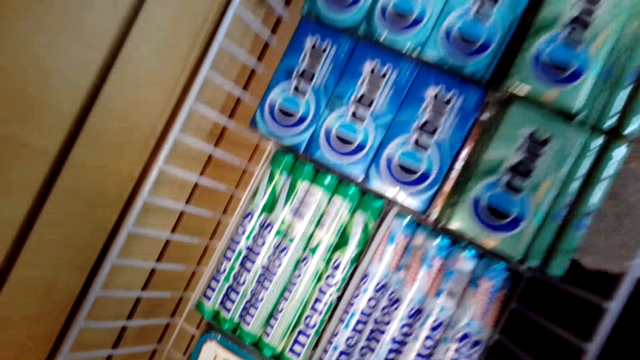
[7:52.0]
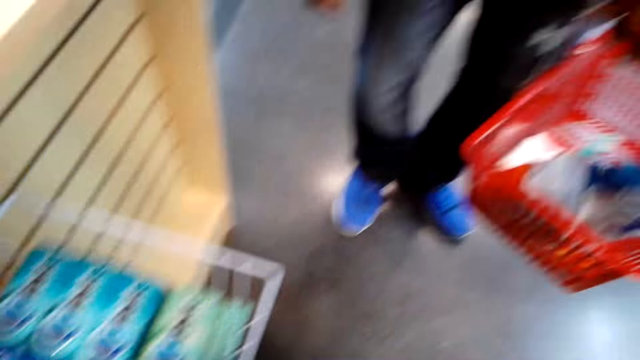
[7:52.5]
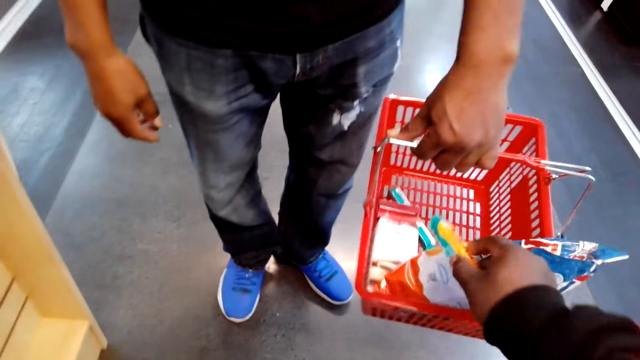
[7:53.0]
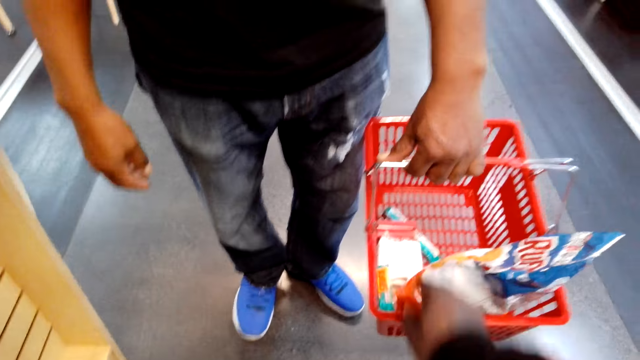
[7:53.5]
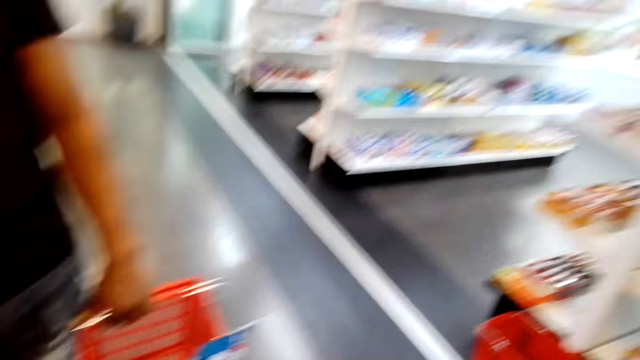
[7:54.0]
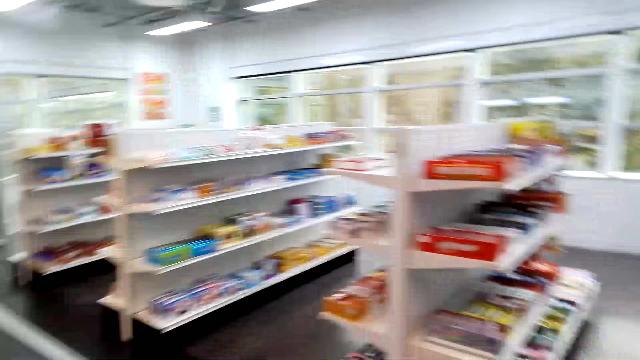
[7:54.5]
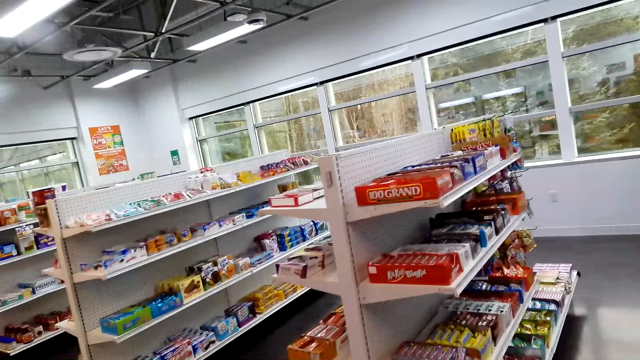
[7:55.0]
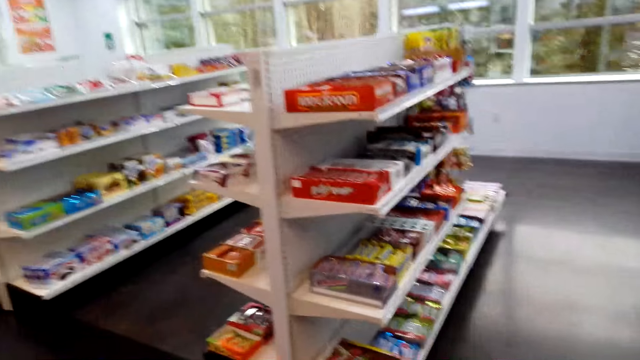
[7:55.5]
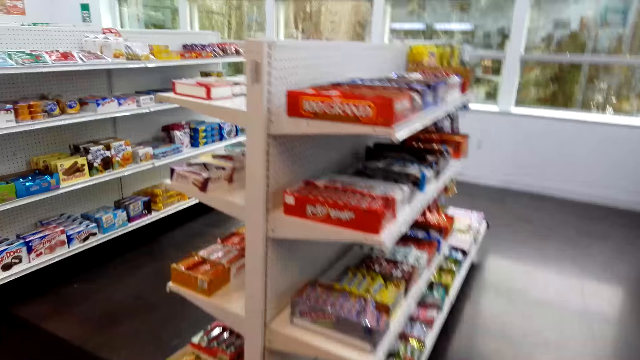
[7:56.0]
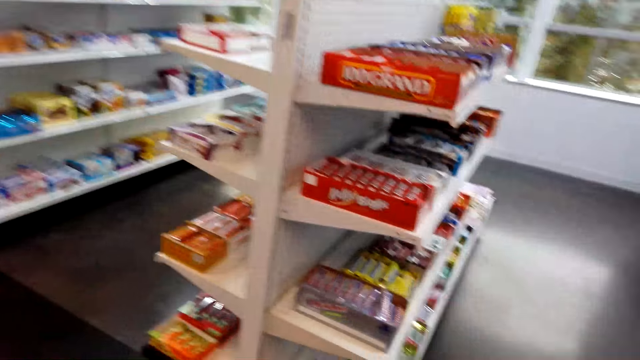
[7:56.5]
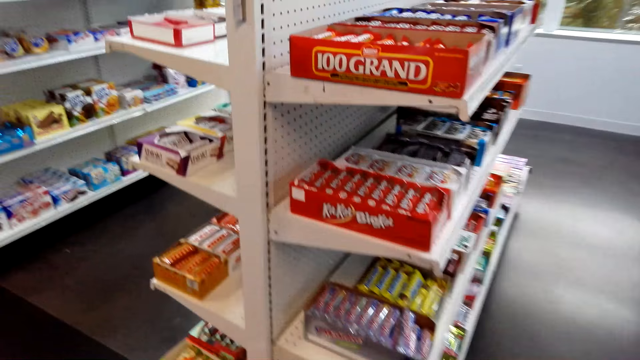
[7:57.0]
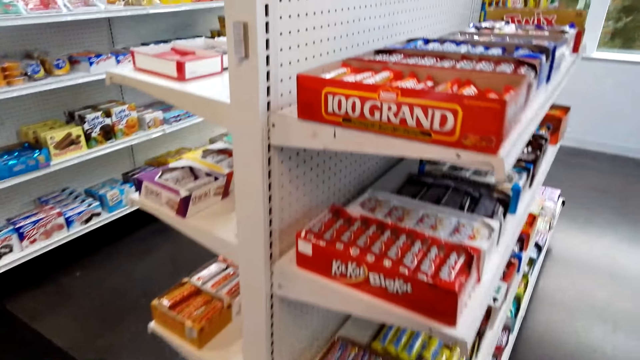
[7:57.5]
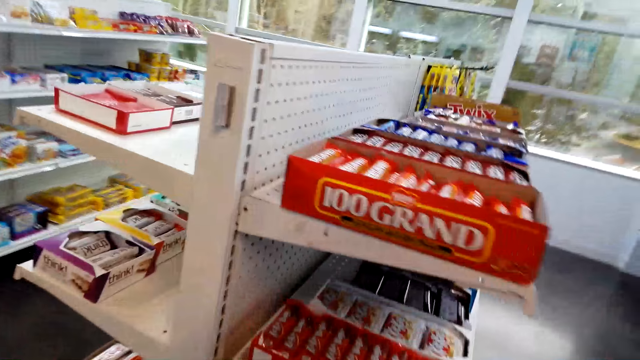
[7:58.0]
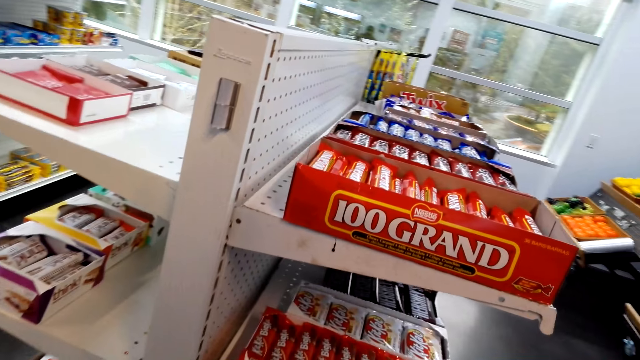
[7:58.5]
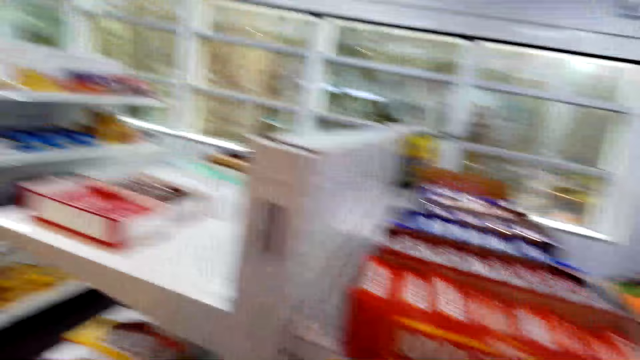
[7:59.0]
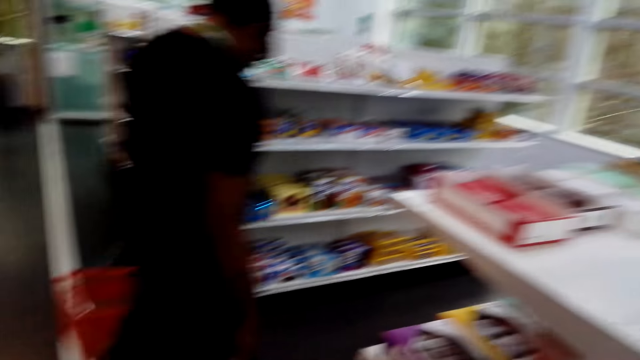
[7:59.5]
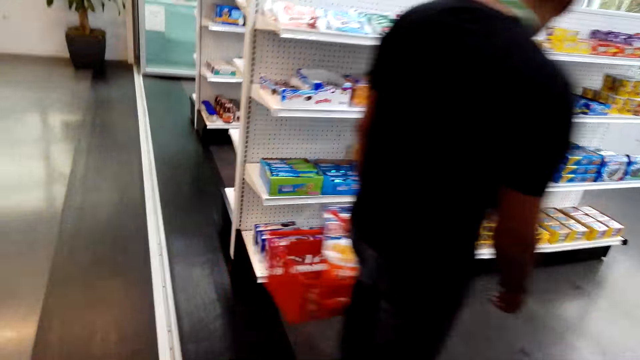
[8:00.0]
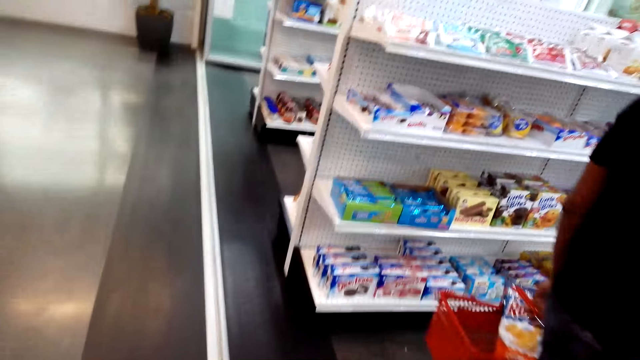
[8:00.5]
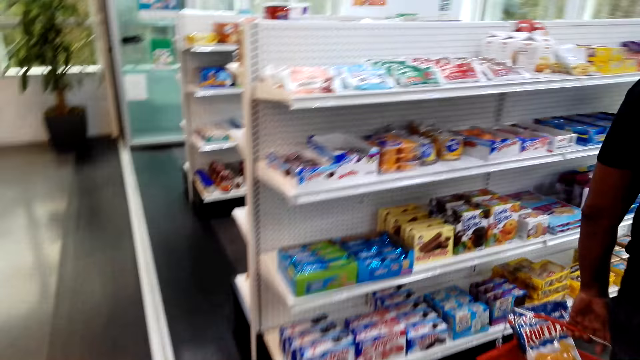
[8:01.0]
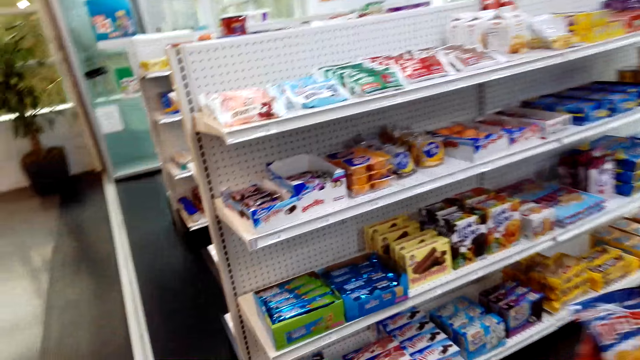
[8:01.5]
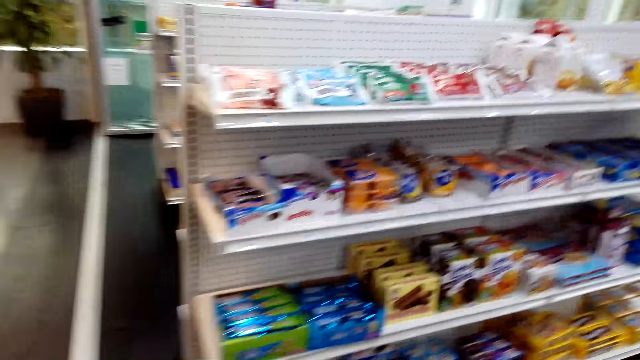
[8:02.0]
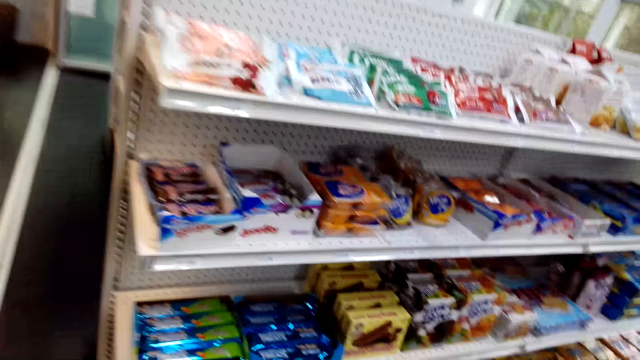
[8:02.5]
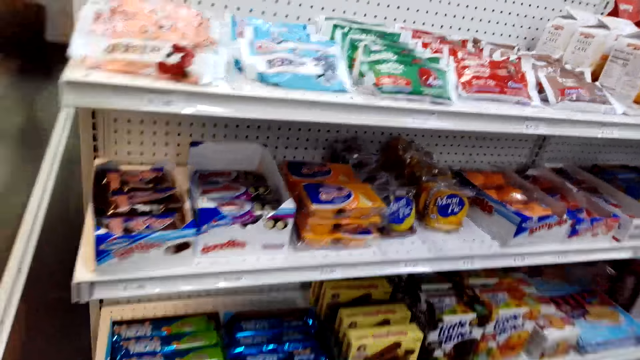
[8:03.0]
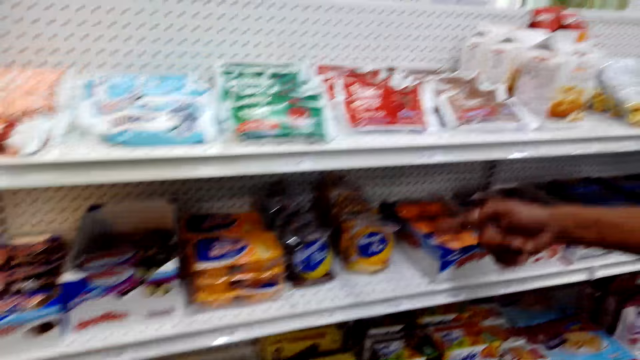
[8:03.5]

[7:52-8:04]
The camera wearer puts the snack in the cart. They walk around the room. A man walks around the room.

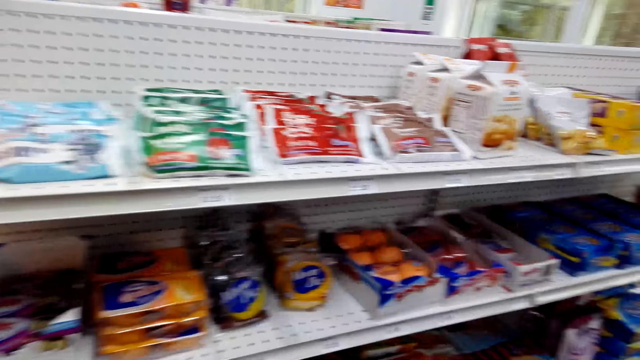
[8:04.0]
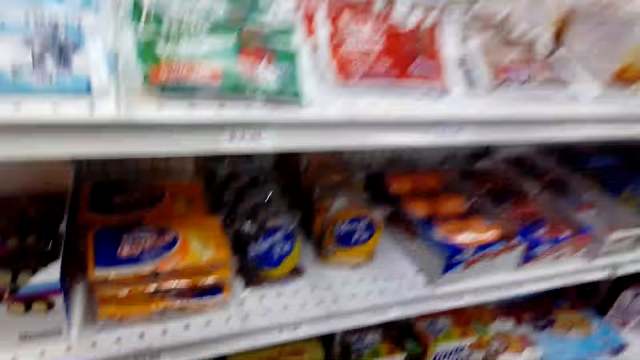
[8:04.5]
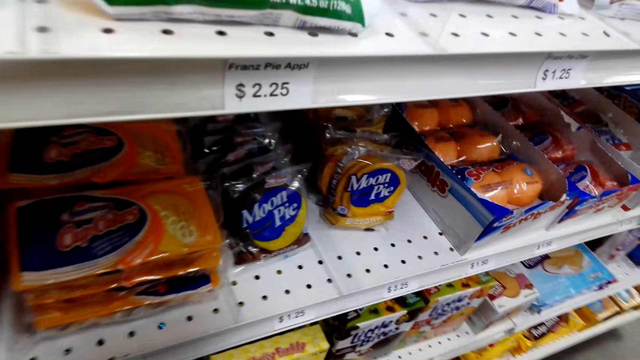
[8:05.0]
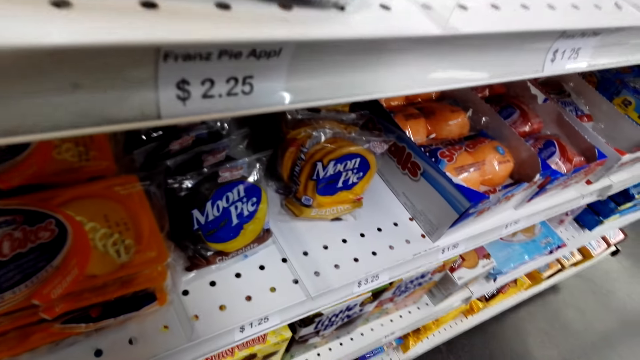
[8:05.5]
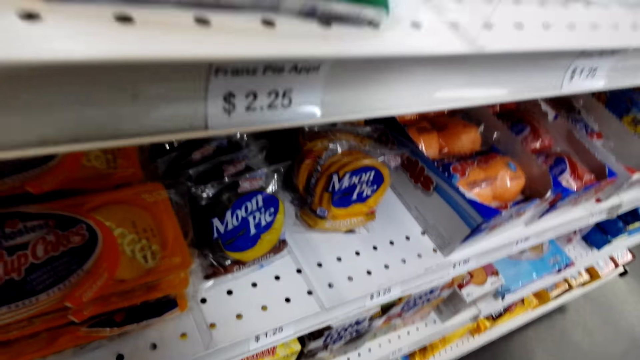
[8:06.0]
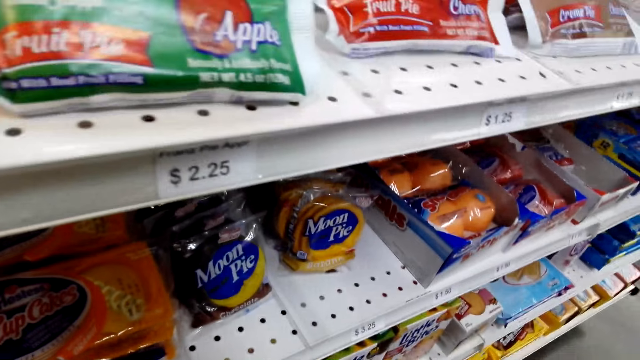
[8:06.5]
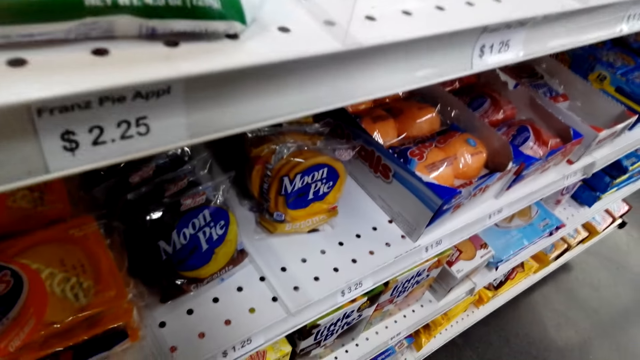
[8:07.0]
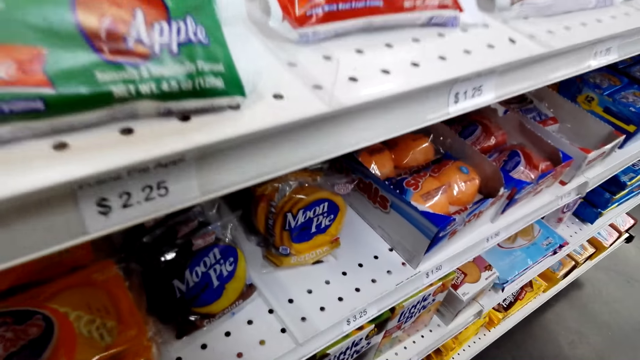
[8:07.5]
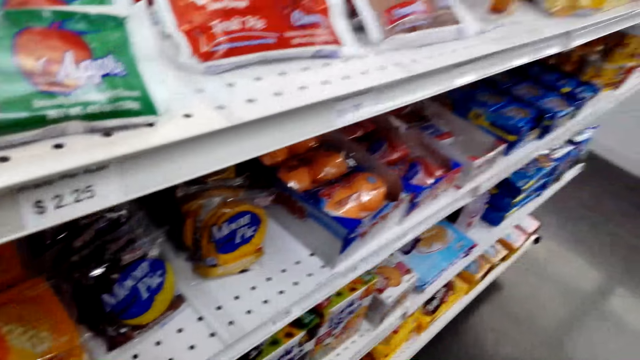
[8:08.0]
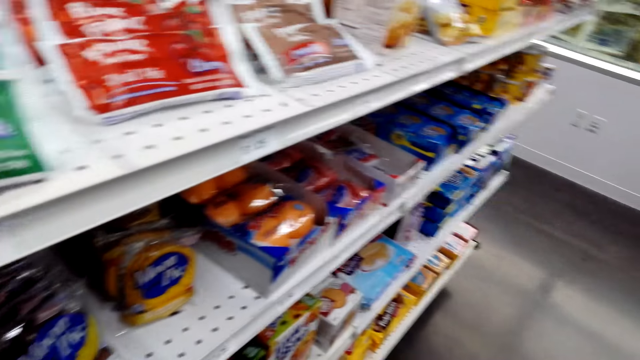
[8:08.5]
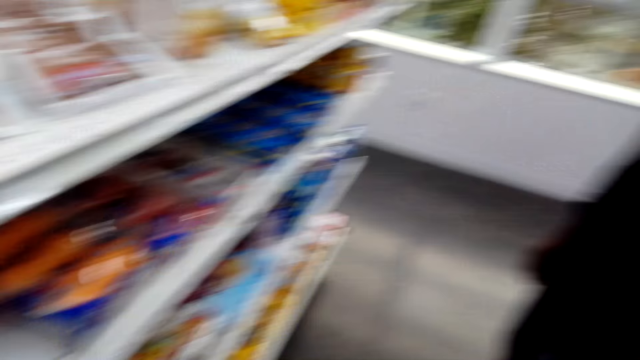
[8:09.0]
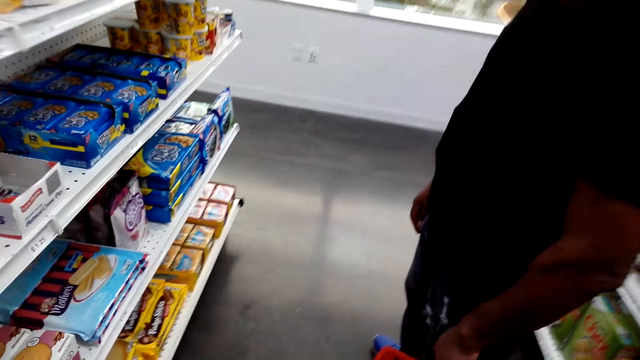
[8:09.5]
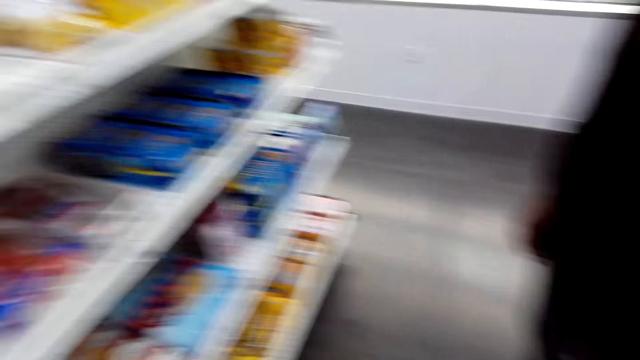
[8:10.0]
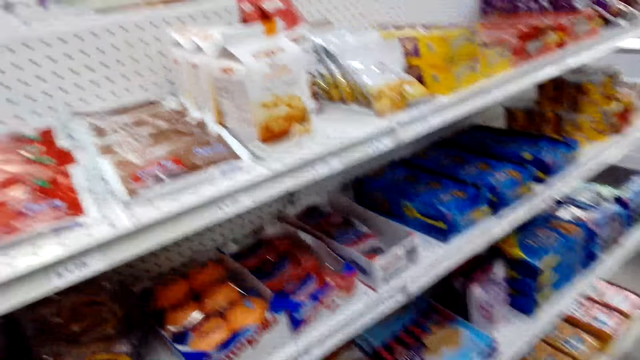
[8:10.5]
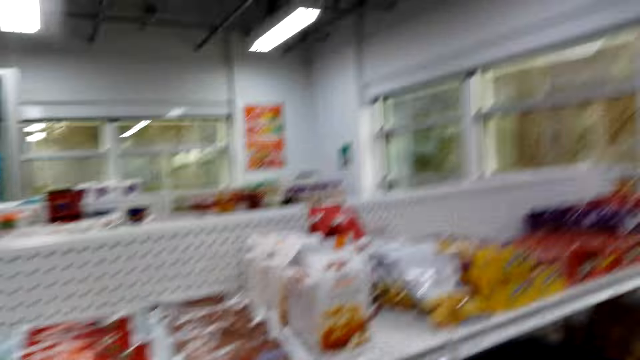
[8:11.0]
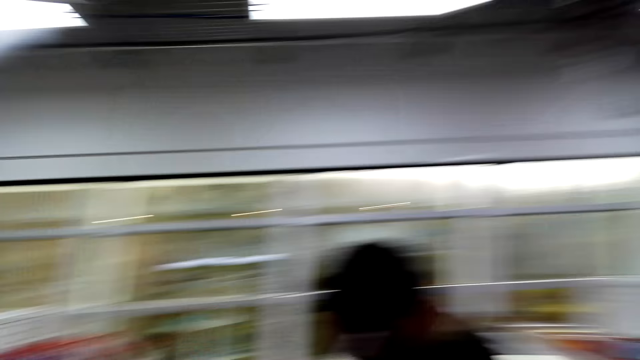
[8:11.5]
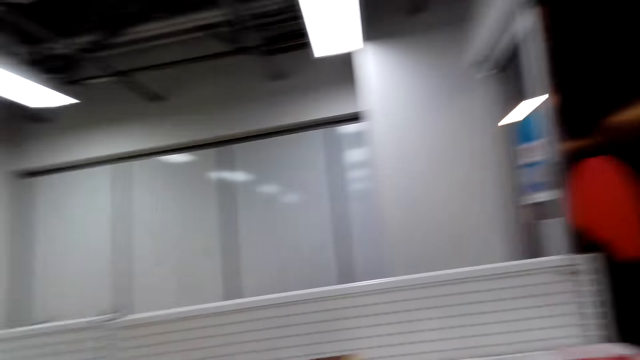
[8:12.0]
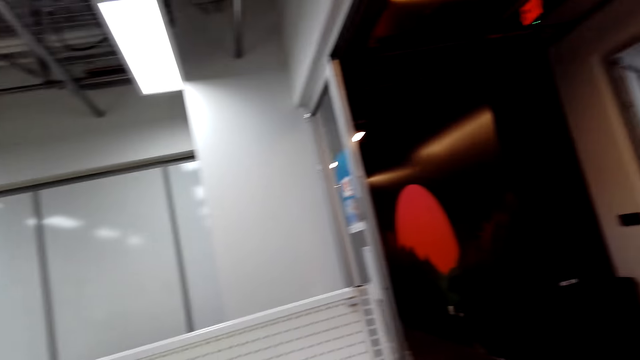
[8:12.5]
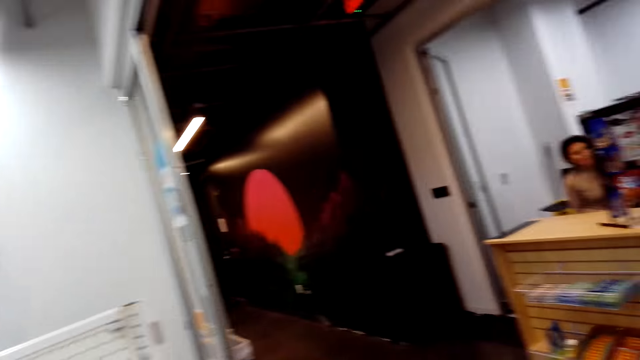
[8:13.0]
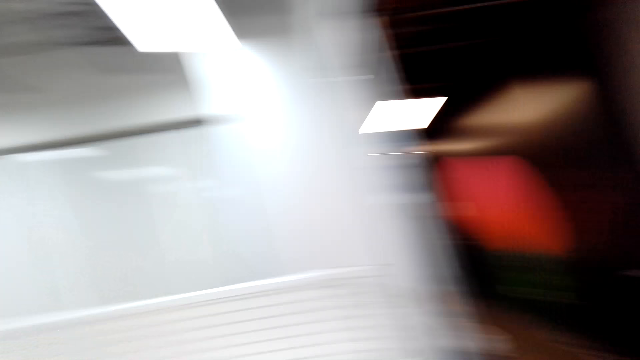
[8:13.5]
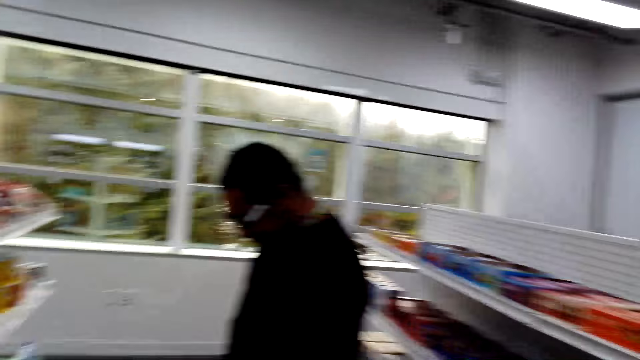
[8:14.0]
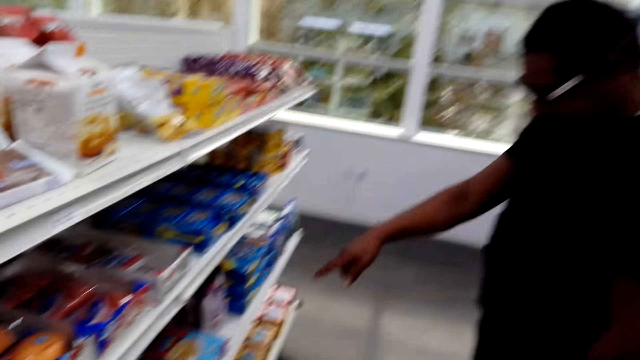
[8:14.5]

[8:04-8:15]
The camera wearer checks out the snacks on the shelf. They stare at the shelf. They look around.
